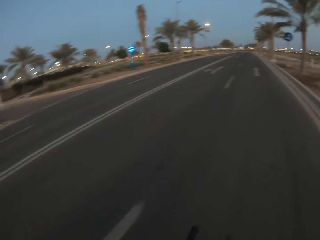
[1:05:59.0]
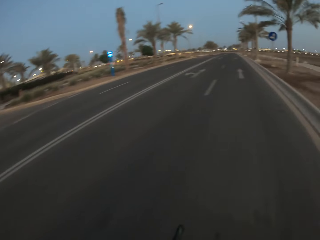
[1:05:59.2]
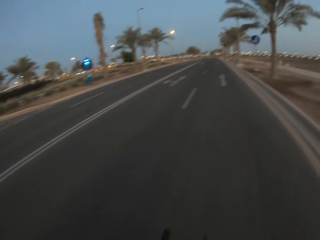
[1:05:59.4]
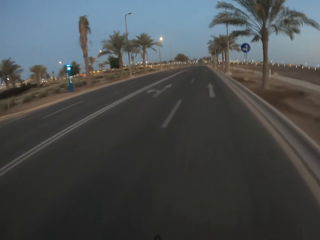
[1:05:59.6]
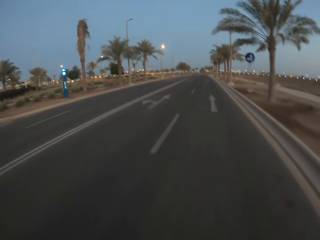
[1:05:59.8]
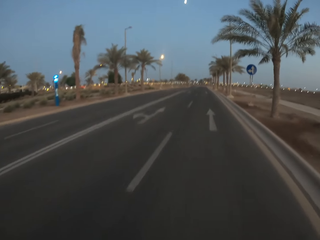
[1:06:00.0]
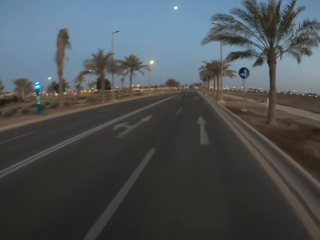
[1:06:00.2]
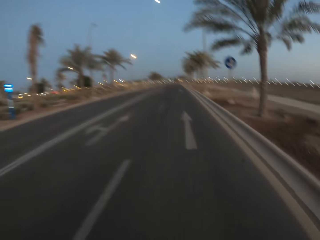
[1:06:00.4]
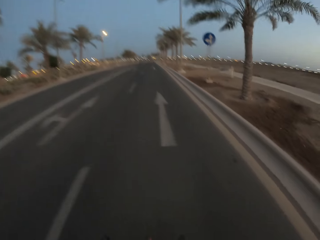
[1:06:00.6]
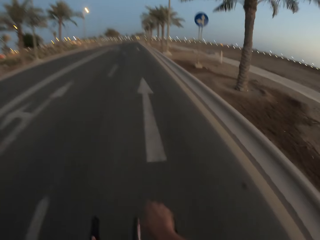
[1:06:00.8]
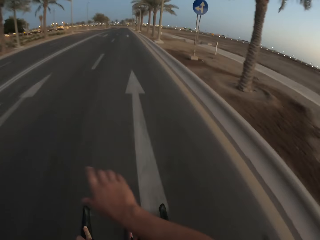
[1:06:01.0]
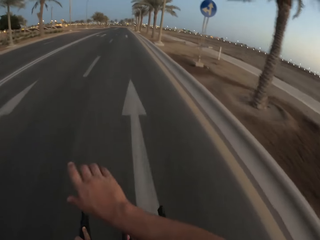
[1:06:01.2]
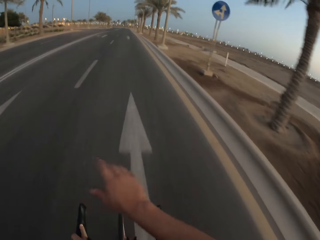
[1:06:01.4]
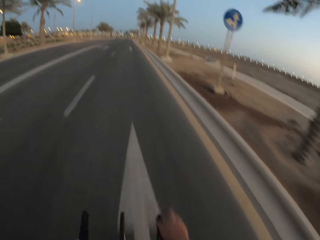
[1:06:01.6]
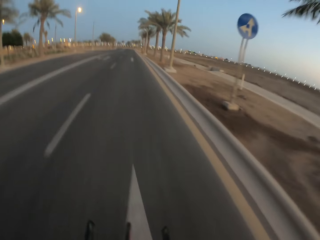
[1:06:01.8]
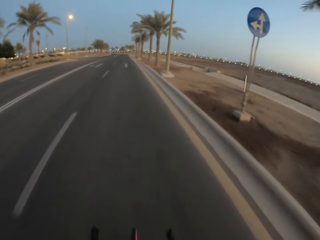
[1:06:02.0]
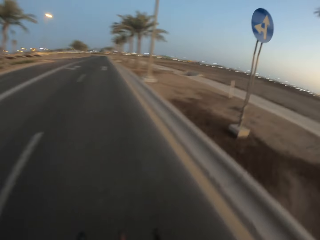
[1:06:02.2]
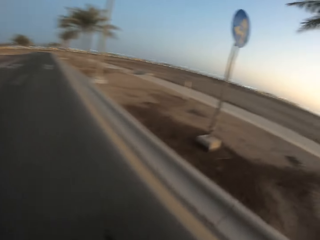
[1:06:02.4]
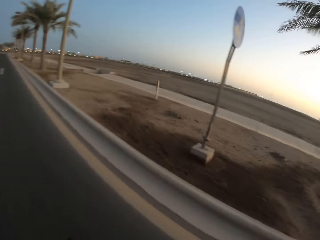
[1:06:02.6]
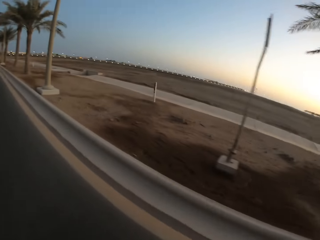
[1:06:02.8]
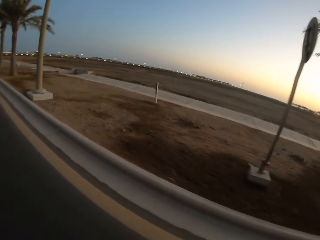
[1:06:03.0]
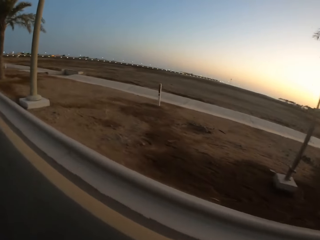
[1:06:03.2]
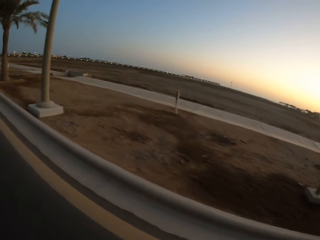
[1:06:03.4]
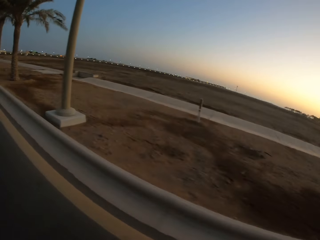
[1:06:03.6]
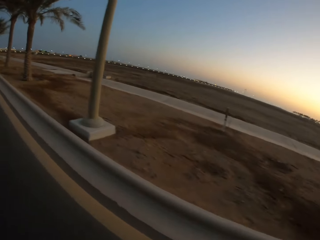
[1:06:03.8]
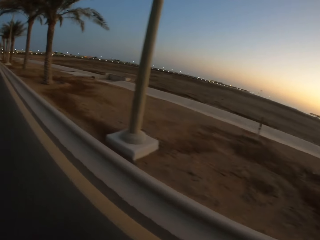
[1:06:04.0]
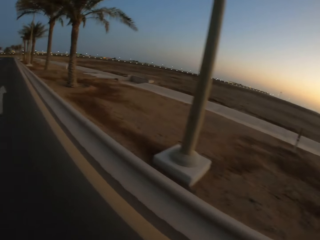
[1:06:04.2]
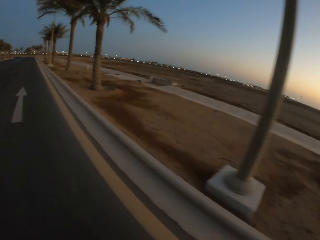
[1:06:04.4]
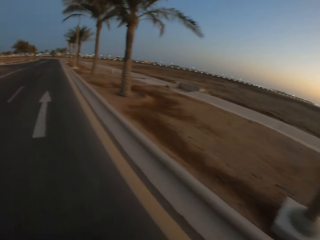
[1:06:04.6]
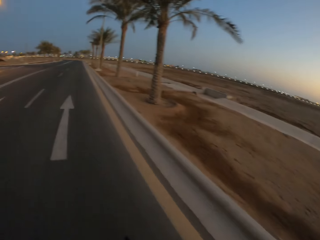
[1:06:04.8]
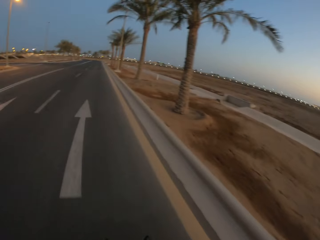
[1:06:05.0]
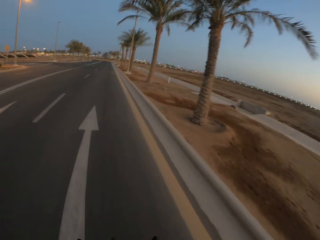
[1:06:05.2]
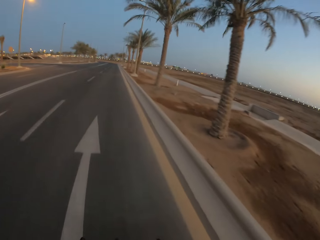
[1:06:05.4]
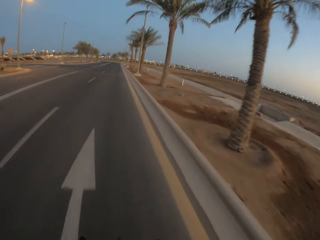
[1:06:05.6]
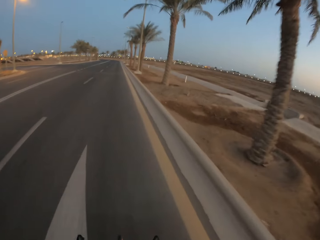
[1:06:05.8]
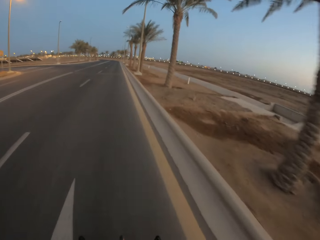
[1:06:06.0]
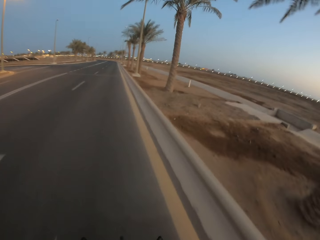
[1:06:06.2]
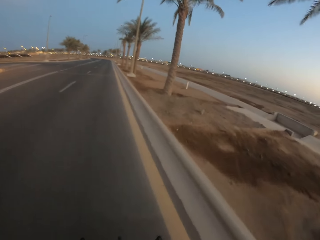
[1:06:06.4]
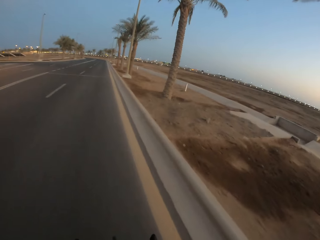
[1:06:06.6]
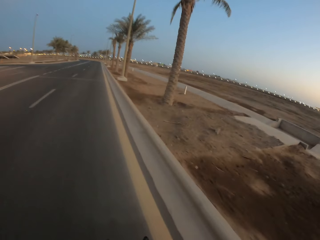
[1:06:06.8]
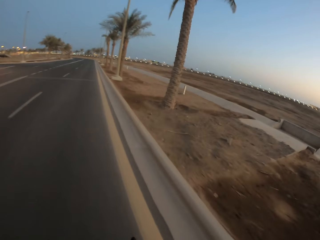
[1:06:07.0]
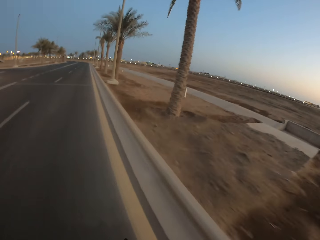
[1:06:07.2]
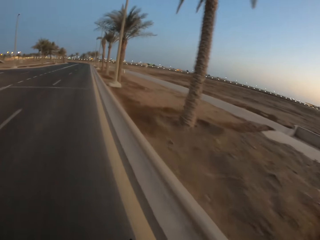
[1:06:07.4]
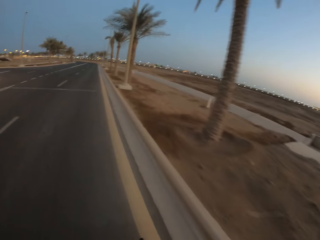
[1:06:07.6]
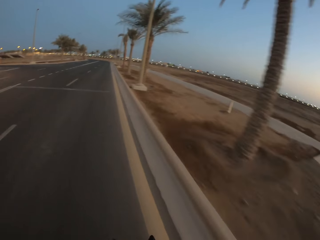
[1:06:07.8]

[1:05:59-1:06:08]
The camera wearer moves hands. They cycle on the road.

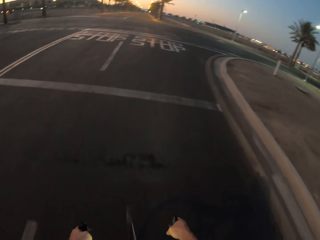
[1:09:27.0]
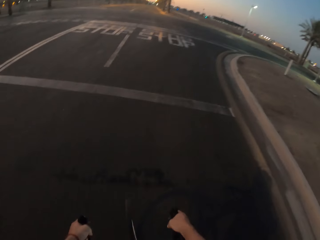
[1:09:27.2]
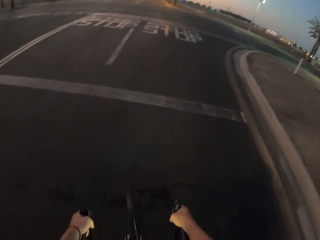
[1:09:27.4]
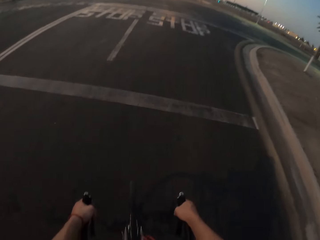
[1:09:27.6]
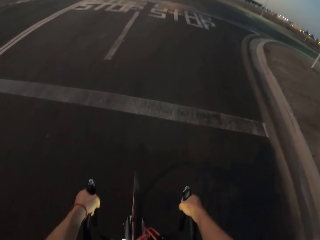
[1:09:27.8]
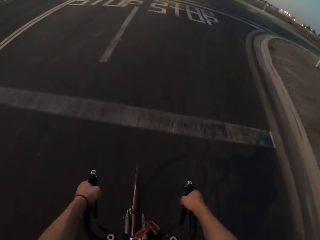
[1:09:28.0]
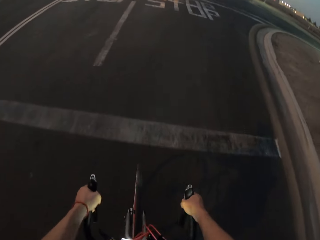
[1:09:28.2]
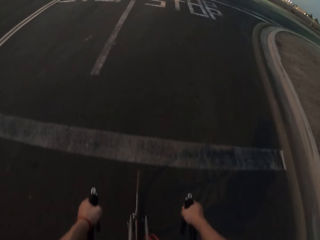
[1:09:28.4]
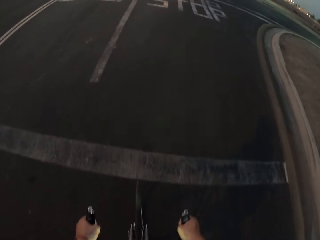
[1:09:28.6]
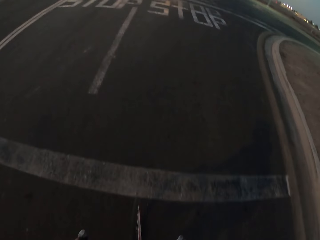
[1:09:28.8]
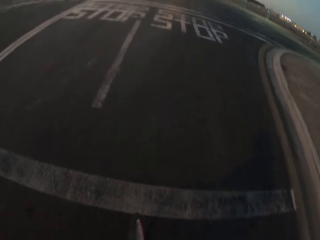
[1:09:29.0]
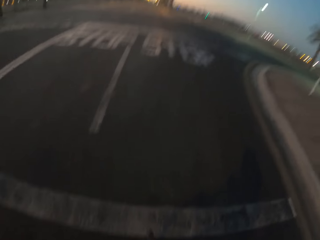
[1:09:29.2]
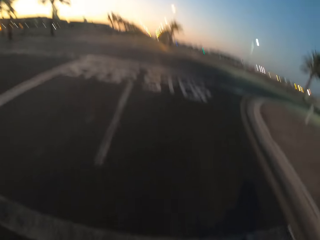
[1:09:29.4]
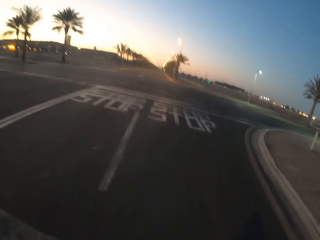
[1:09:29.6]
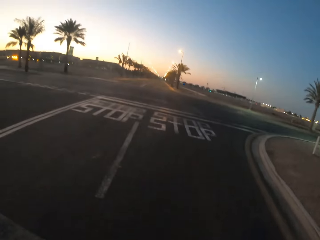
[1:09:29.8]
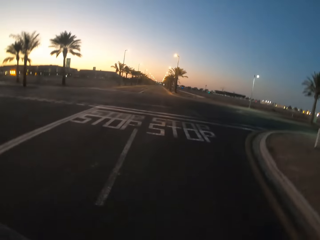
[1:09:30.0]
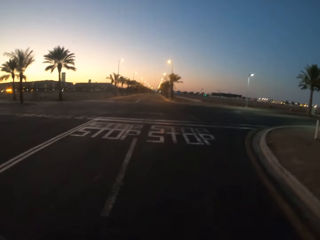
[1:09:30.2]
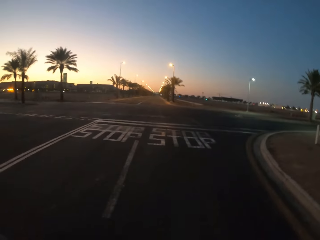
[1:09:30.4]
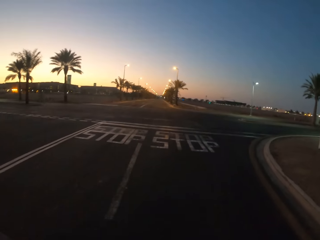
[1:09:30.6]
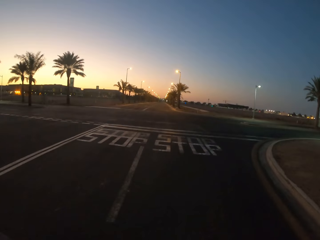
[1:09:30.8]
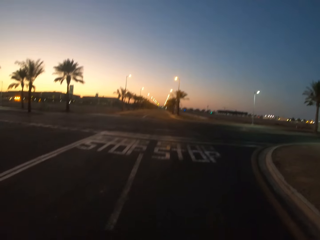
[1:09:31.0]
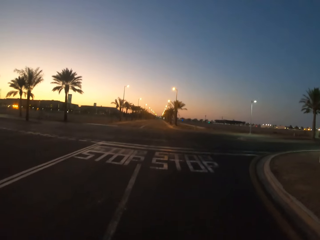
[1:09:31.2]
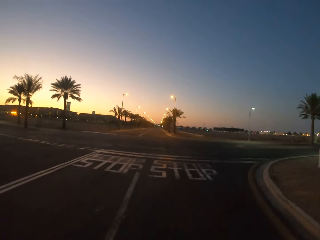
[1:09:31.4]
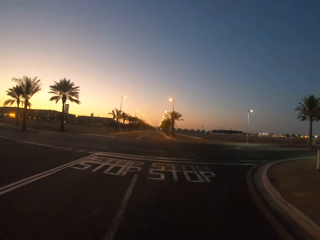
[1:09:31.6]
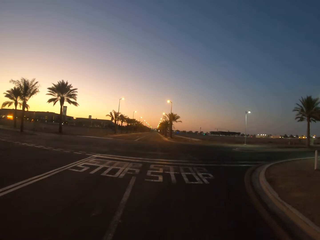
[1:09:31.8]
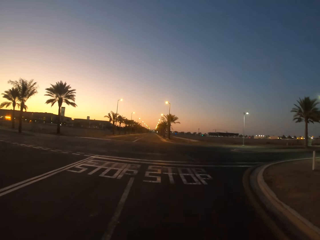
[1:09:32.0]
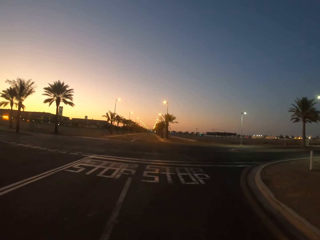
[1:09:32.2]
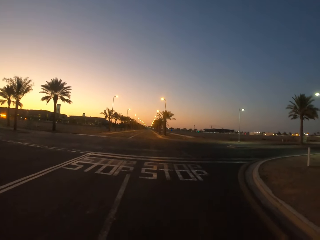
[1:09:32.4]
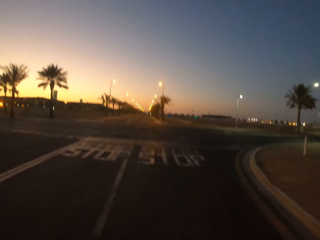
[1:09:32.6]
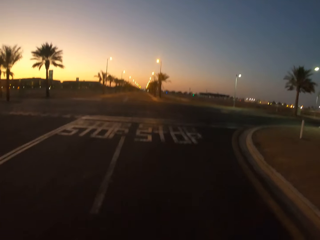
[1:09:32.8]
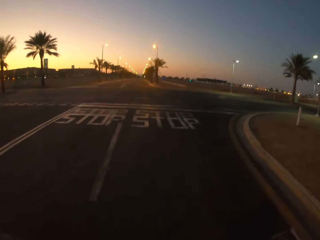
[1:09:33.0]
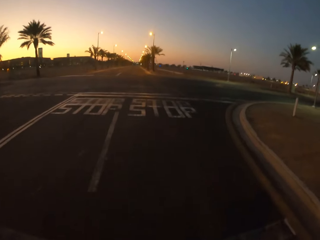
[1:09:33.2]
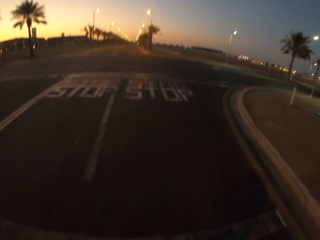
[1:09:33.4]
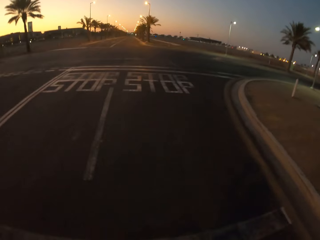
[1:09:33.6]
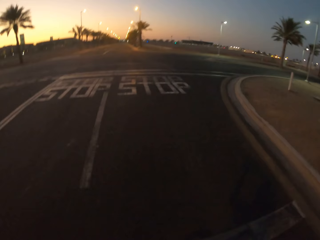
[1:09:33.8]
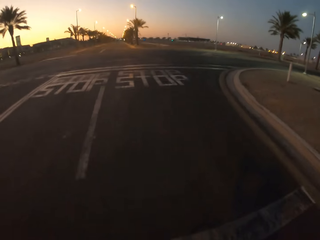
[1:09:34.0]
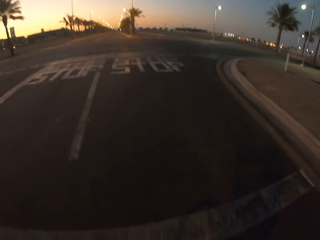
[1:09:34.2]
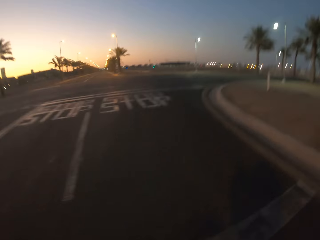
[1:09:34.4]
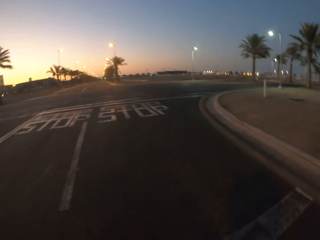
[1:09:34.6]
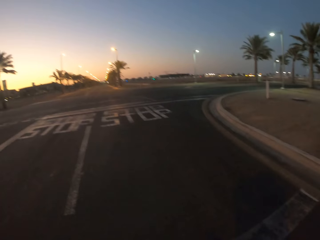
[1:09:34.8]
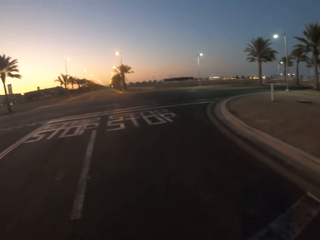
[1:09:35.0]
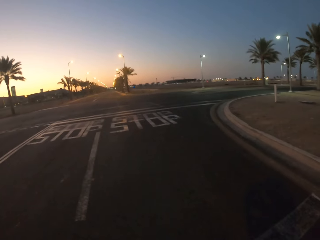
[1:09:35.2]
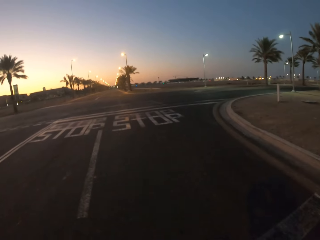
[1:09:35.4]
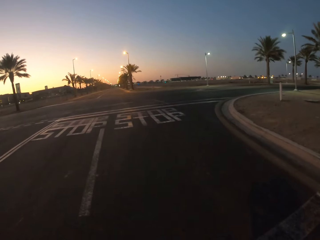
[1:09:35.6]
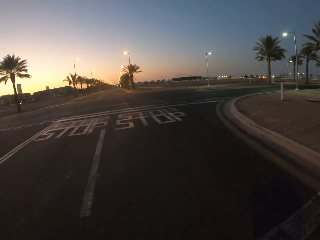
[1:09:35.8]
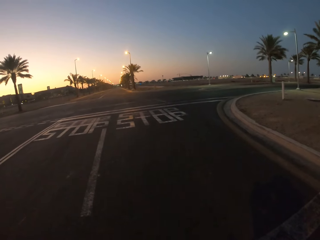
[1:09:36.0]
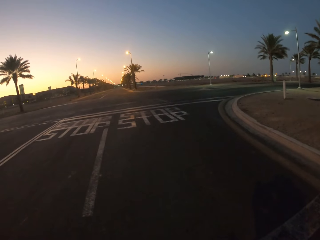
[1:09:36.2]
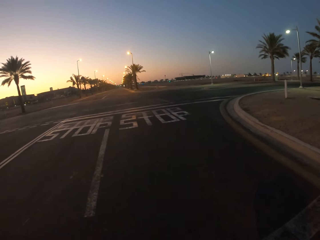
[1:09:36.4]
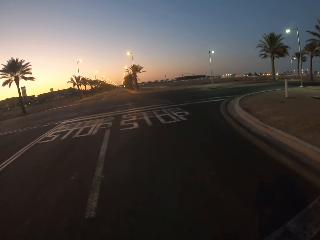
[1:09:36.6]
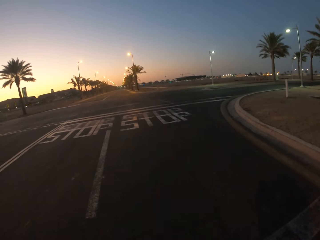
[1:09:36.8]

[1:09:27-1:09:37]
The camera wearer stops on the road. They look around the road.
